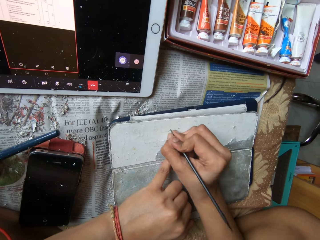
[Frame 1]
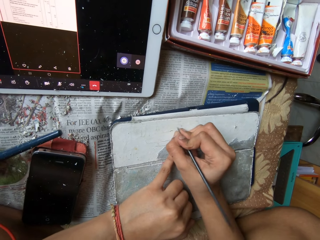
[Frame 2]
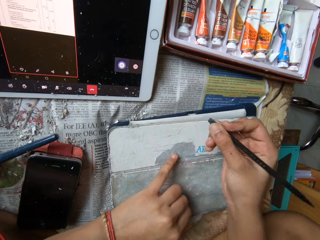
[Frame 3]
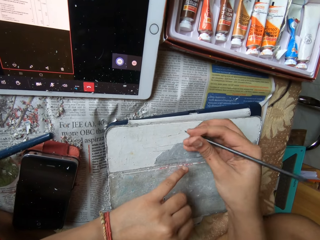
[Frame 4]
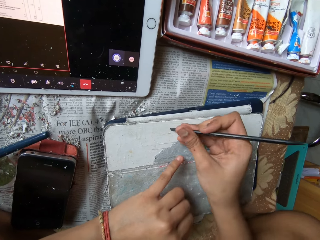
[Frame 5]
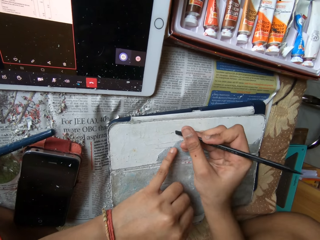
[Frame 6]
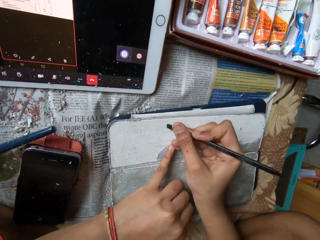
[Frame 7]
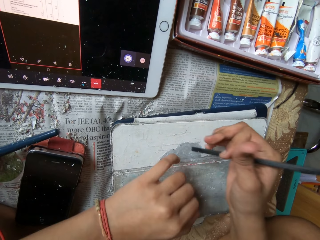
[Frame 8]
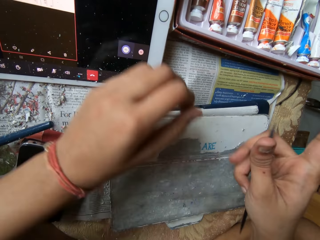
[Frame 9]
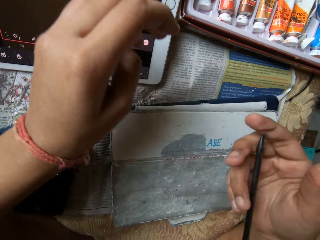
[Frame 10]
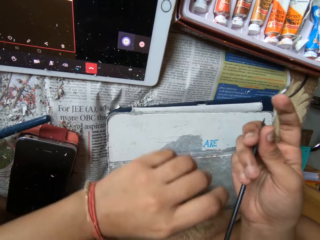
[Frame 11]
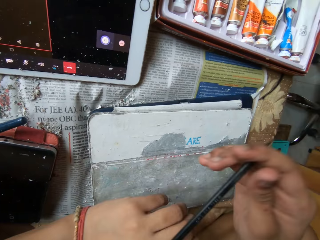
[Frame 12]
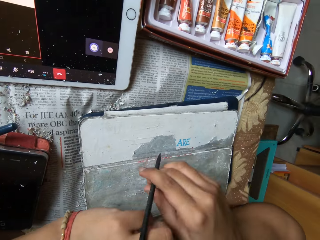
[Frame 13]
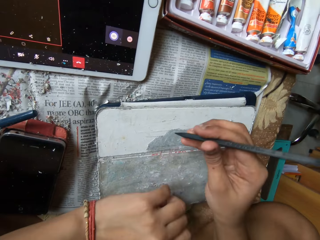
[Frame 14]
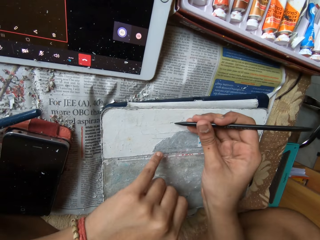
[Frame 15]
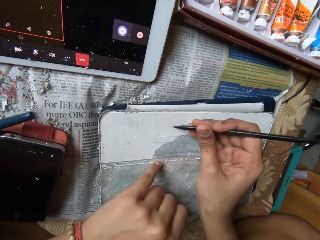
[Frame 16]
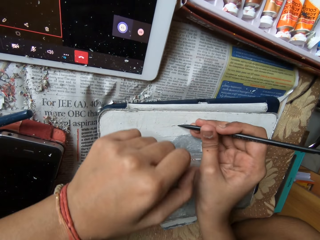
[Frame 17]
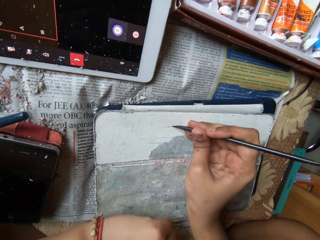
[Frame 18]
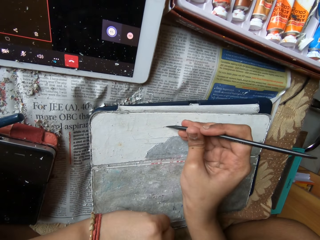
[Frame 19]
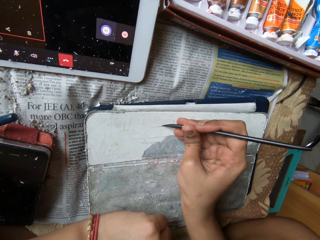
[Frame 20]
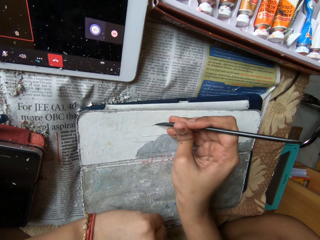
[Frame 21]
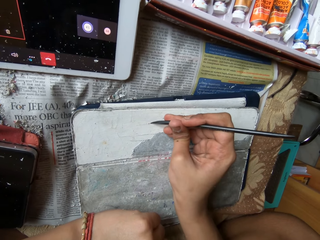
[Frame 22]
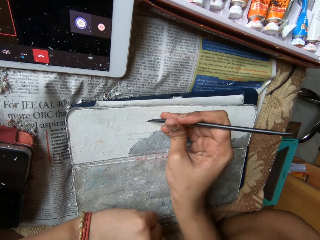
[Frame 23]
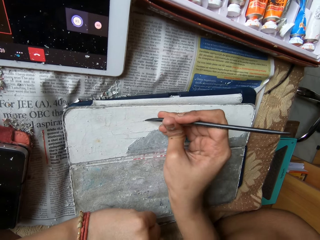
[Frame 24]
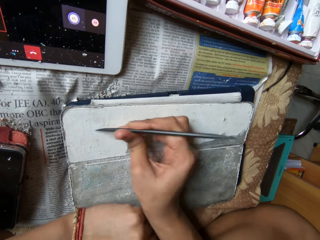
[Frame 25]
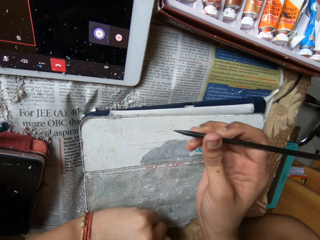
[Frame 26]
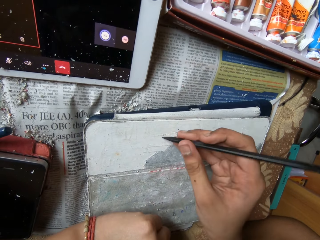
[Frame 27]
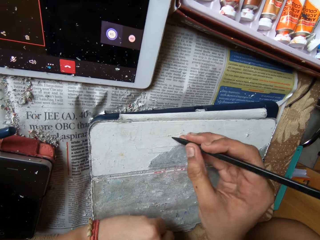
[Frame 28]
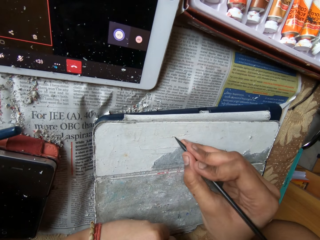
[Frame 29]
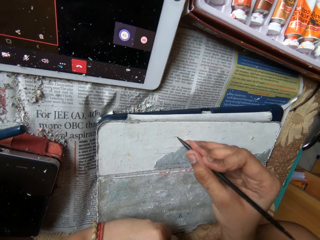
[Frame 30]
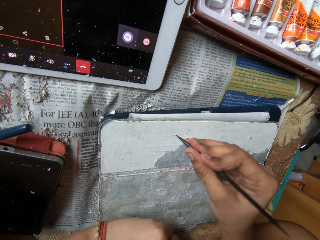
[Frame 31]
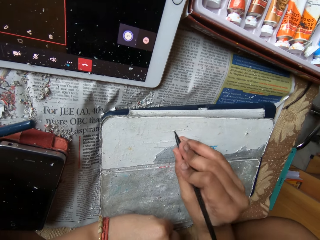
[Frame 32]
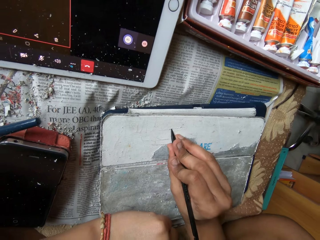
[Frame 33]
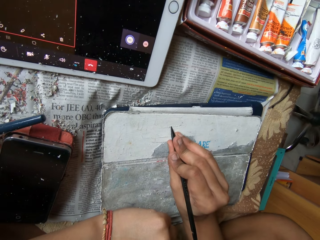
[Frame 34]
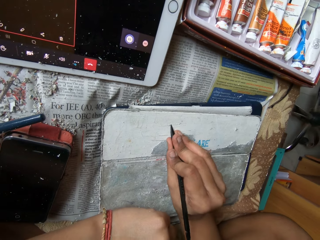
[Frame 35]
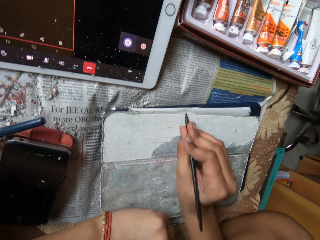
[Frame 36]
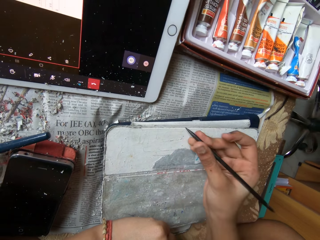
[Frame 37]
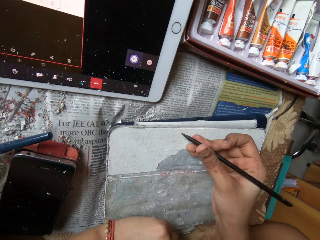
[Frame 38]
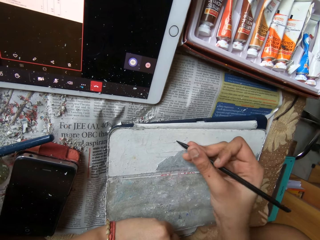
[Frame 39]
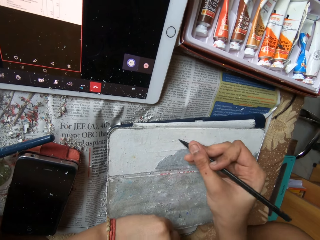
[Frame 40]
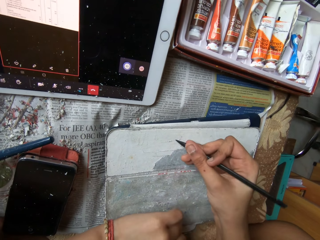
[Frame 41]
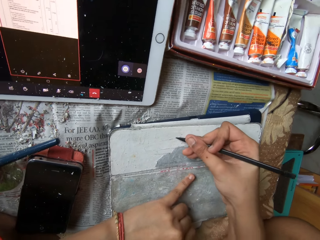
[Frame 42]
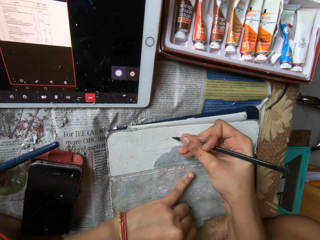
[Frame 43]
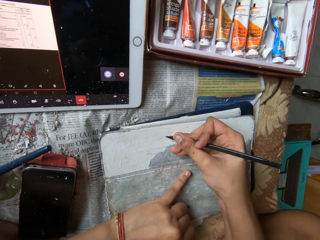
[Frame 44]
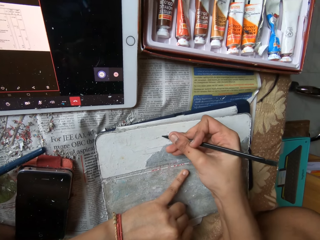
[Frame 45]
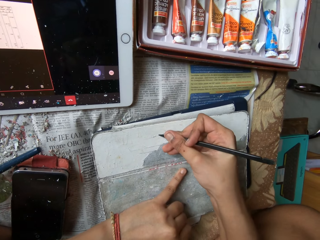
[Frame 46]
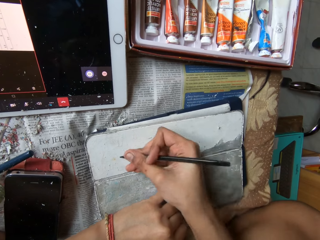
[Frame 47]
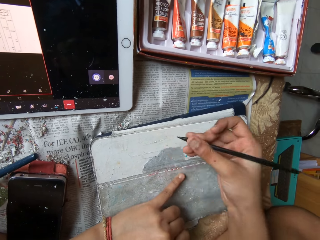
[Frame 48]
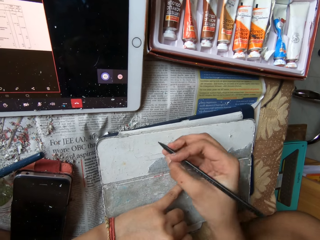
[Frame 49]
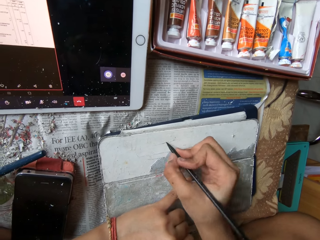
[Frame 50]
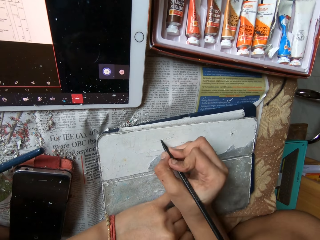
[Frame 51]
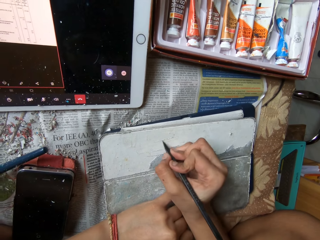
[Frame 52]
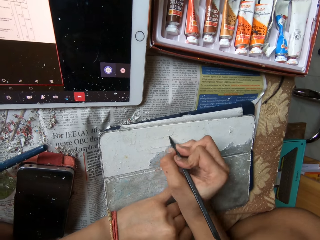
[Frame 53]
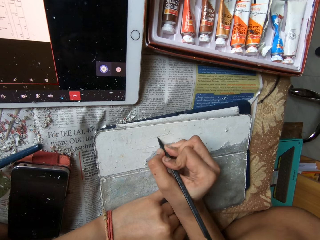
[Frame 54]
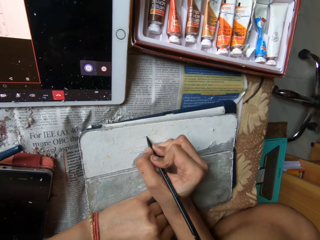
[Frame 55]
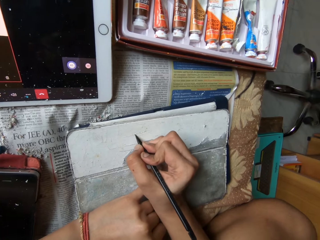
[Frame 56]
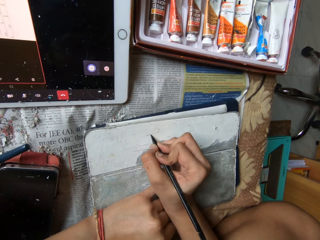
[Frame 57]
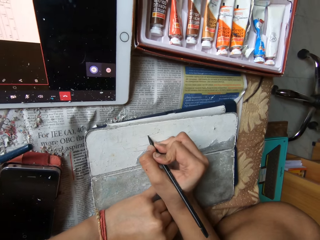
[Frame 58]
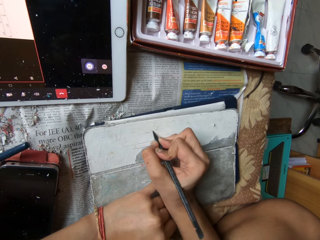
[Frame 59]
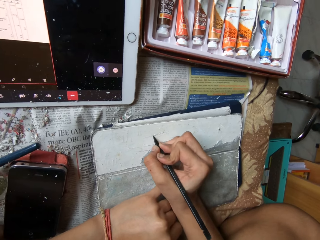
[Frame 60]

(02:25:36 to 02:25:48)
The camera wearer adjusts the pen in her right hand and peels the pouch on the tablet device with the pen in her right hand. She removes paper with a black stick spudger.

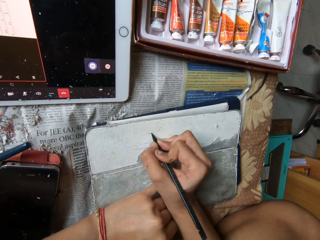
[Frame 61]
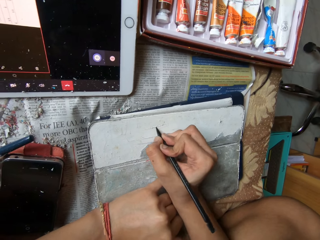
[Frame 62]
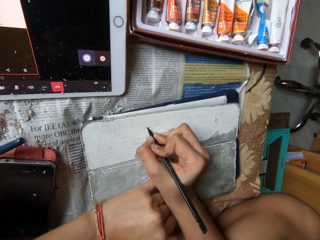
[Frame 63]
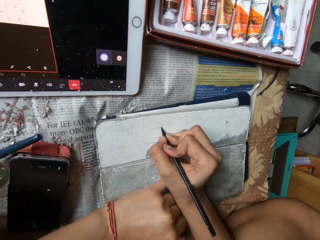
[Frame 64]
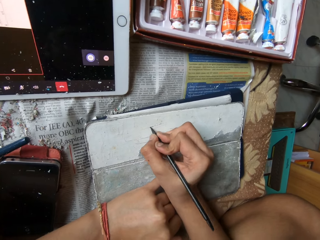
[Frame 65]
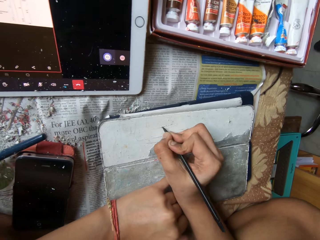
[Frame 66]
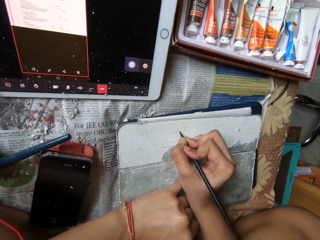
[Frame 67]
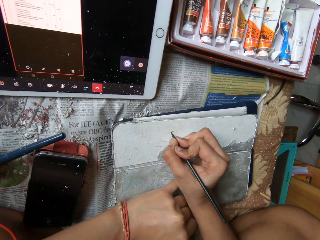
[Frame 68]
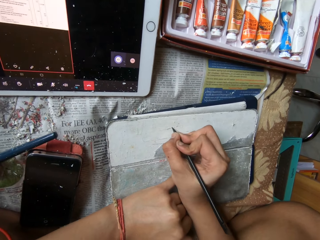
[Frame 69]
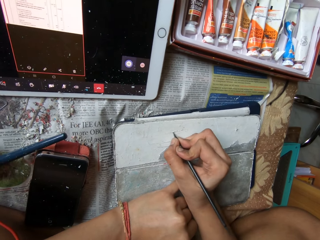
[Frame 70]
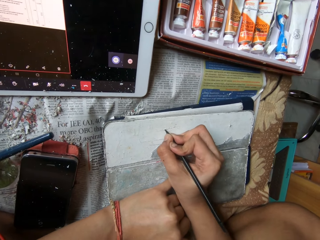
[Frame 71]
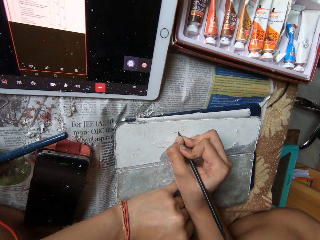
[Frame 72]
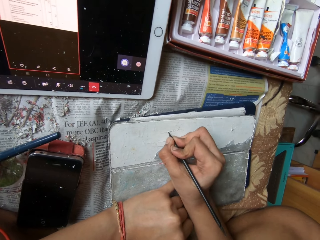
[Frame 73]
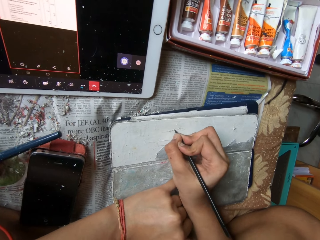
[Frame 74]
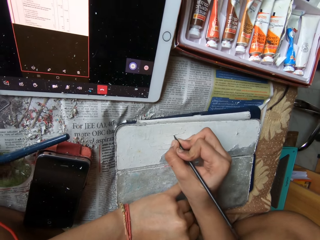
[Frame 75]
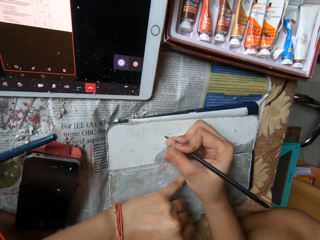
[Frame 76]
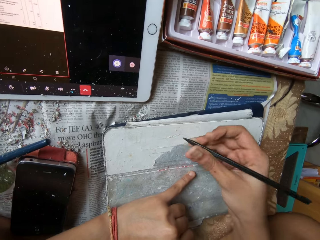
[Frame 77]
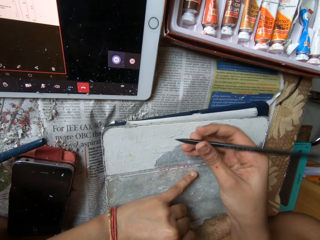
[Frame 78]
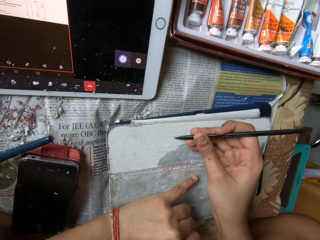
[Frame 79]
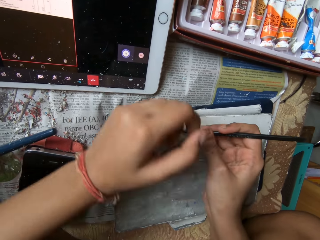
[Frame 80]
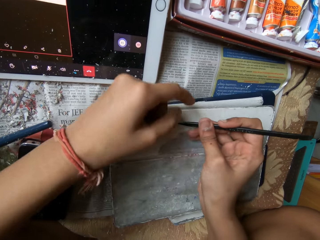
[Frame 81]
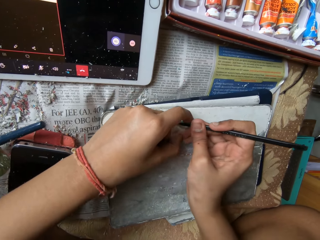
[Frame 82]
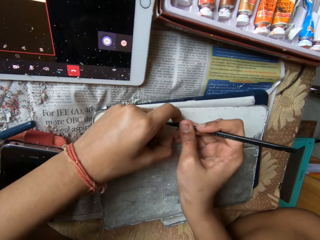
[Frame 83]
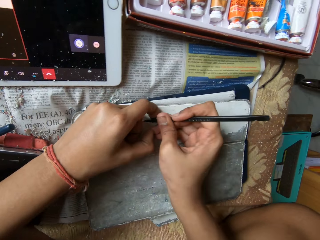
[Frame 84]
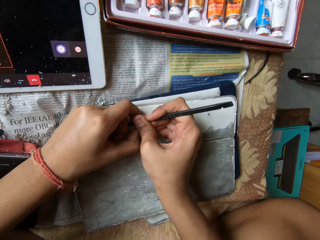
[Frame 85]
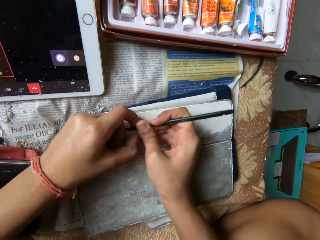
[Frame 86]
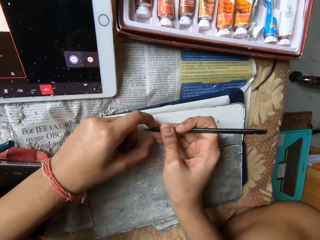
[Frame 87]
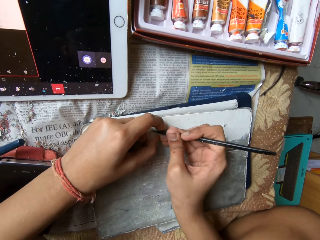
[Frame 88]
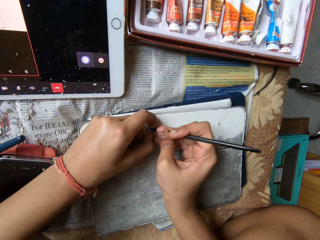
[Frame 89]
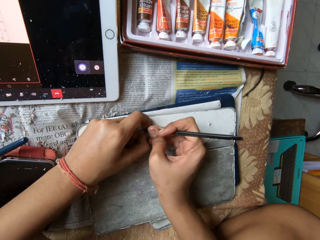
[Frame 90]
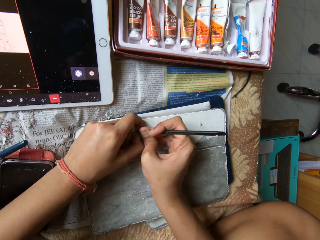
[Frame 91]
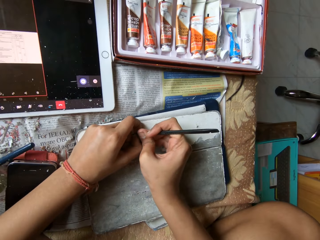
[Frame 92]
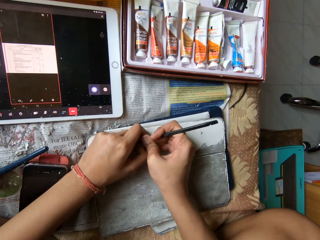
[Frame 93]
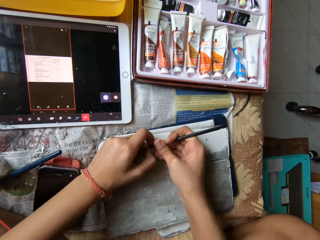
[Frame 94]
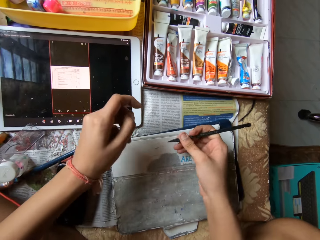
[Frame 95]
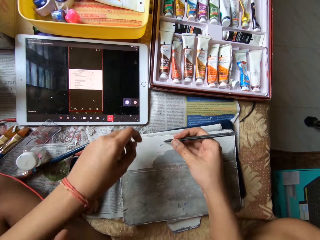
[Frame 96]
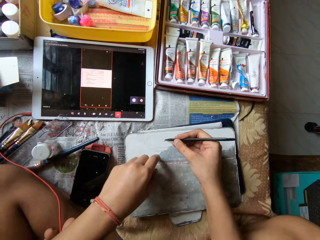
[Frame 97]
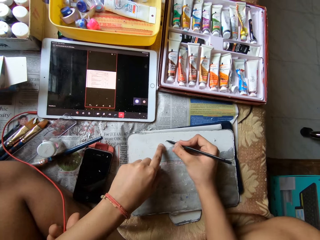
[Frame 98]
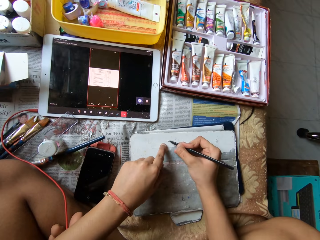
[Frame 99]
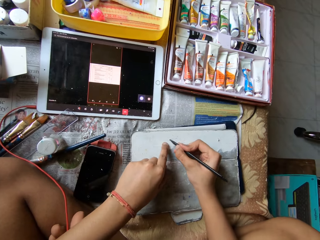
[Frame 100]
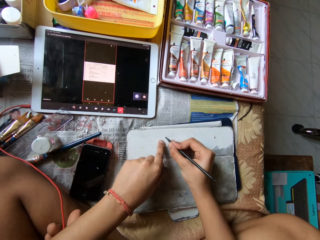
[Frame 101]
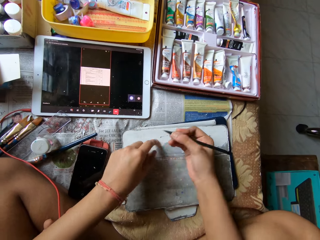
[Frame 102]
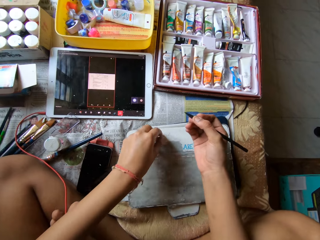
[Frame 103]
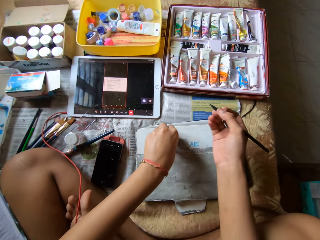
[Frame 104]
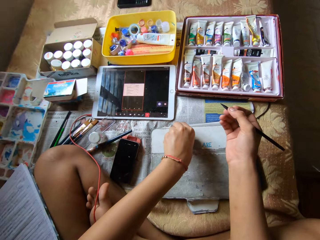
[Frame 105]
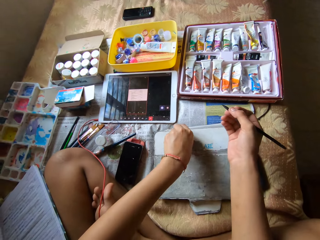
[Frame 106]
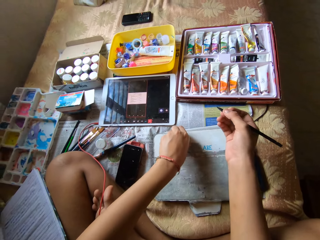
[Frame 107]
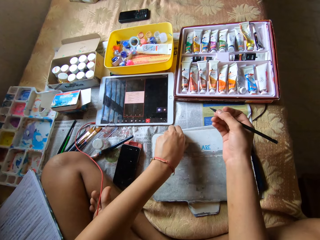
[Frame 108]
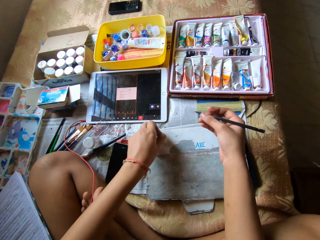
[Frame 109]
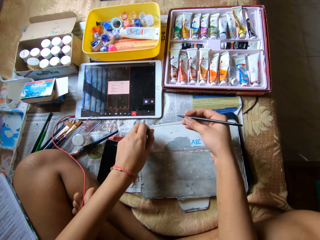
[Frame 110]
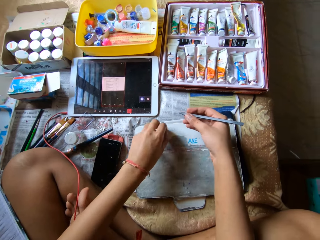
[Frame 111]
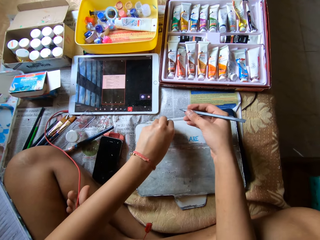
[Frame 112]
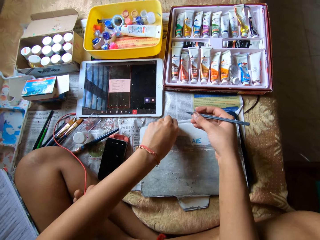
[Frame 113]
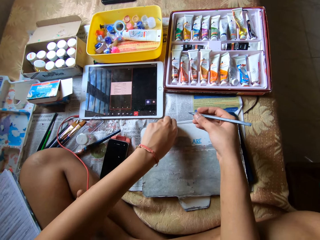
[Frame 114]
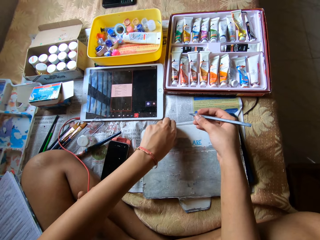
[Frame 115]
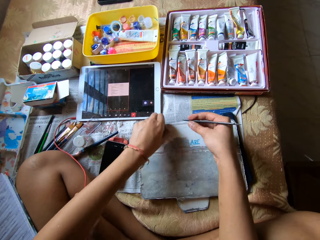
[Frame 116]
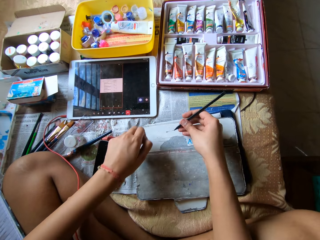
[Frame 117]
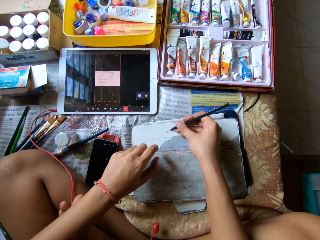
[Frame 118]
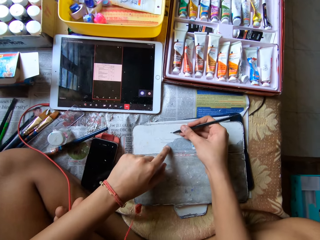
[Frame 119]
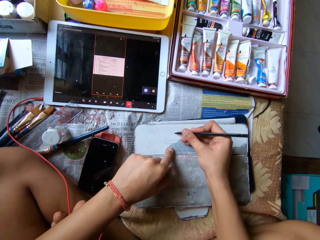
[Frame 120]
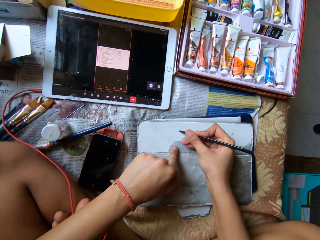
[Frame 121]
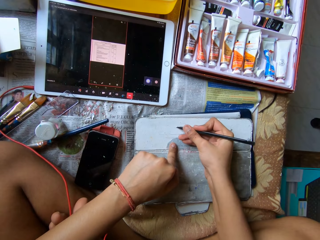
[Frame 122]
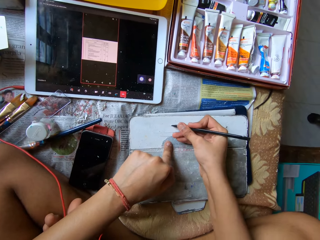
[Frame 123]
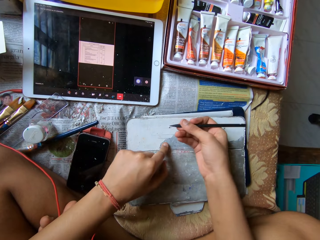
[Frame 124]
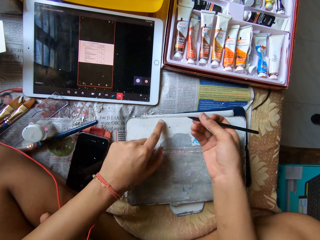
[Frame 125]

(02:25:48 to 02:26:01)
The camera wearer removes paper with a black stick spudger. She peels the pouch on the tablet device with her left hand. She peels the pouch on the tablet device with the pen in her right hand.
